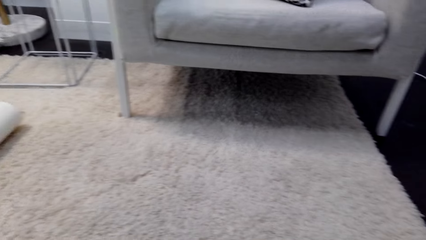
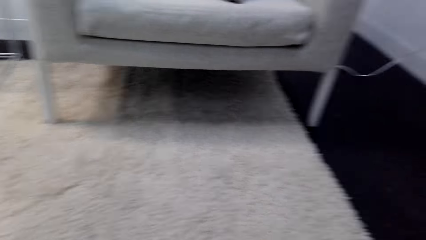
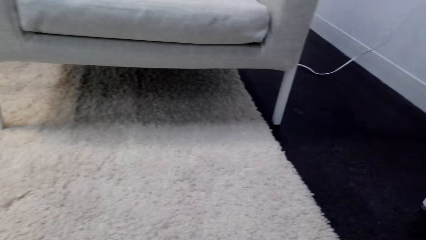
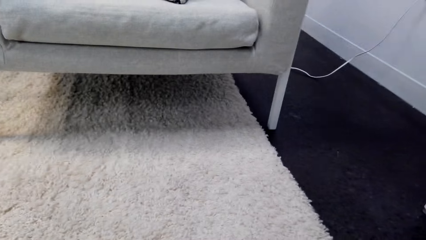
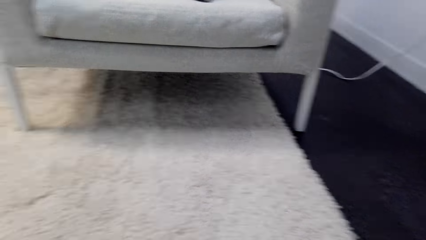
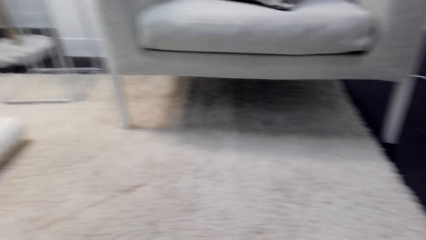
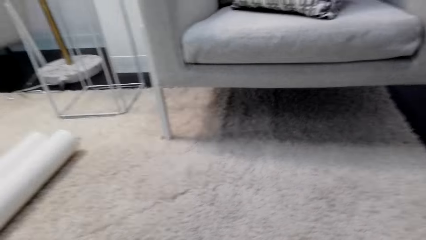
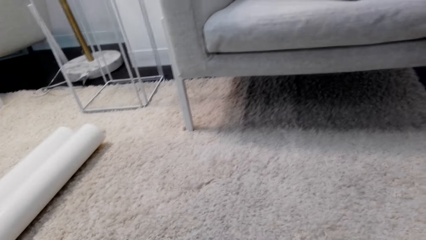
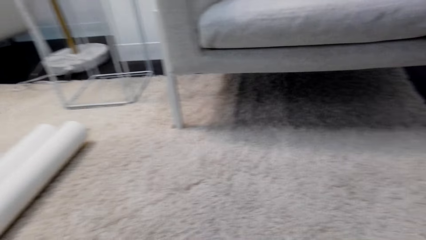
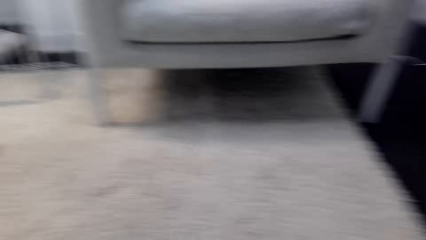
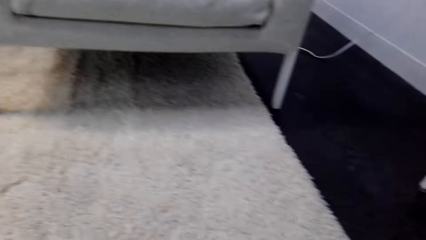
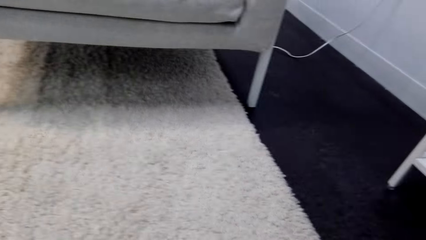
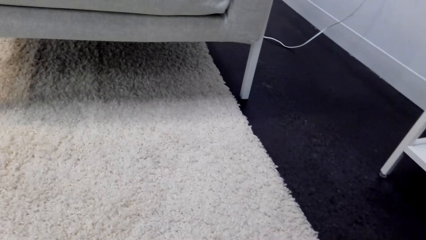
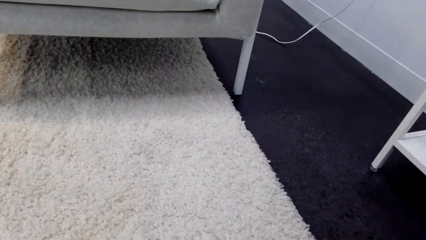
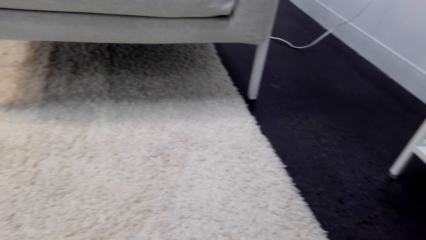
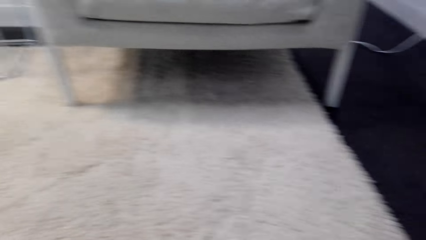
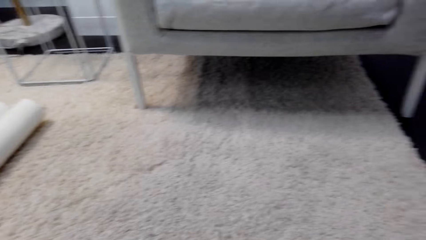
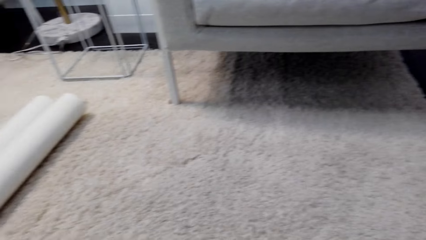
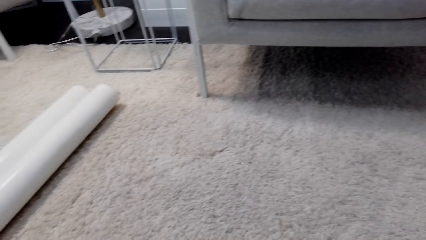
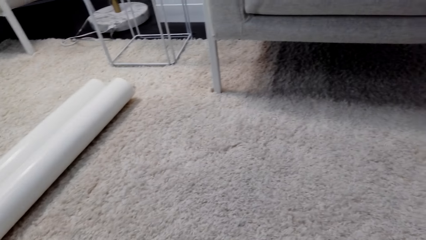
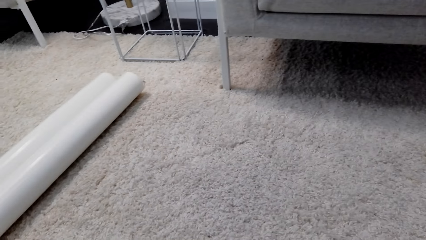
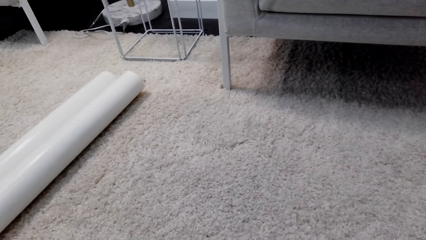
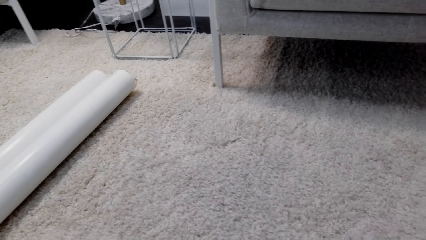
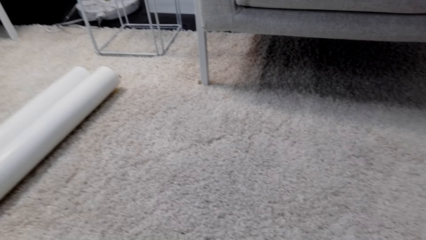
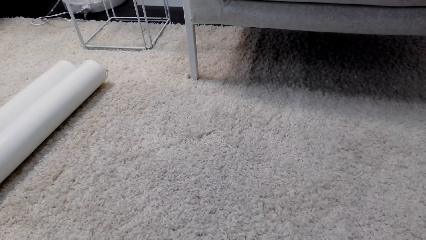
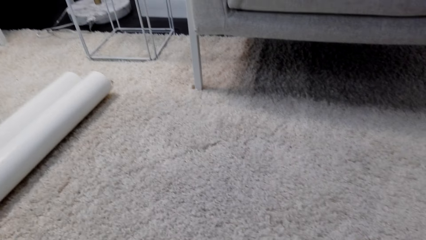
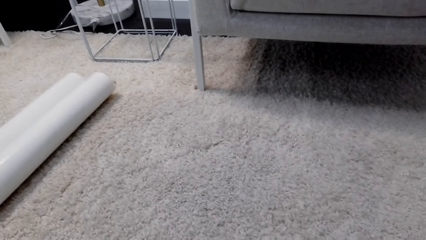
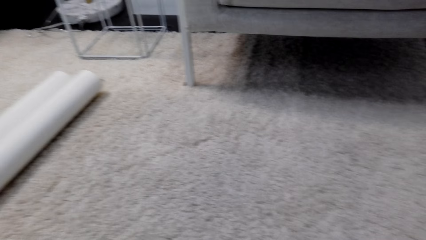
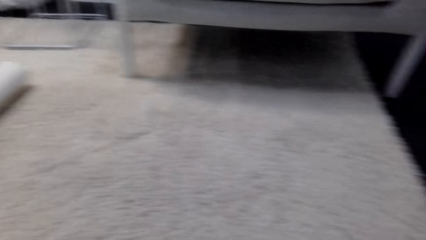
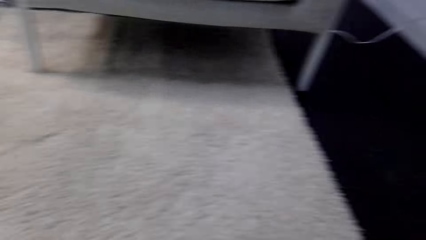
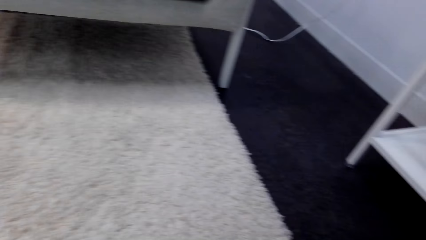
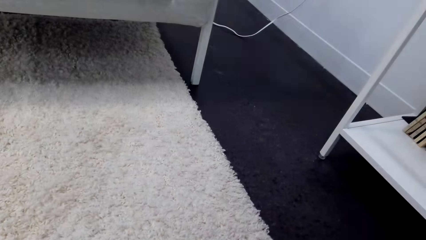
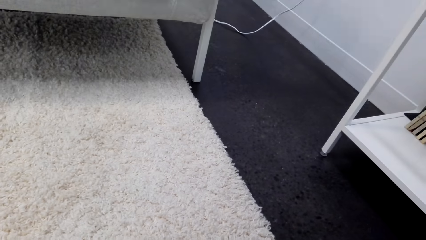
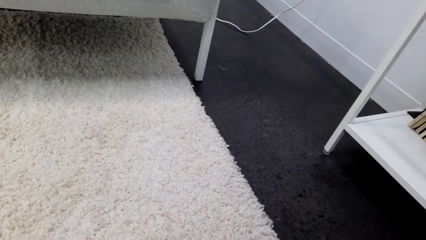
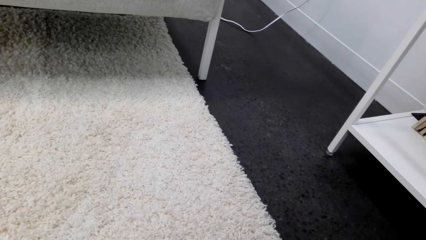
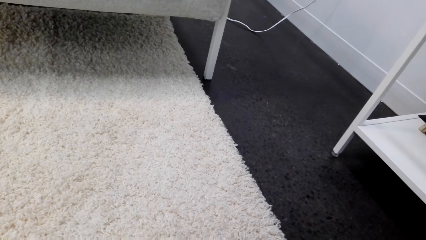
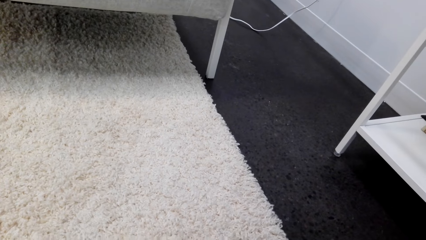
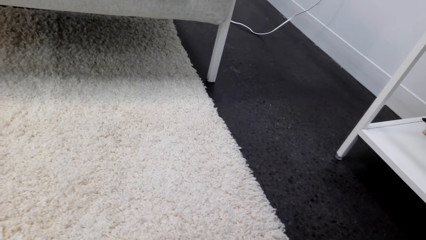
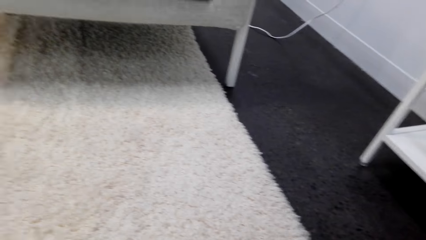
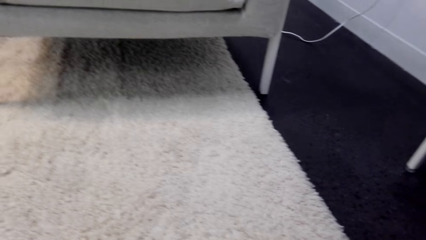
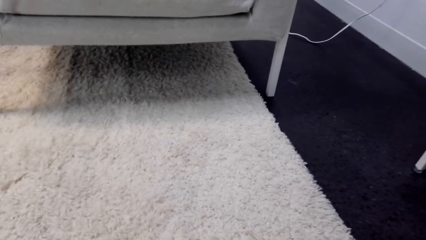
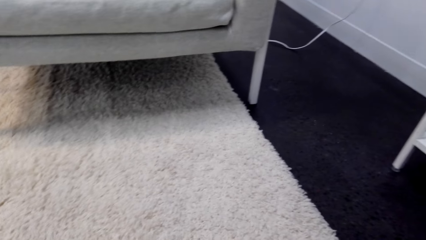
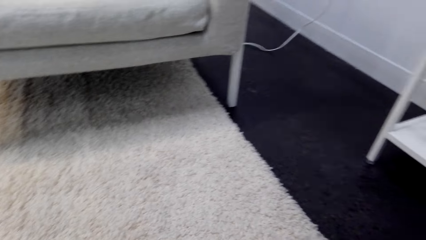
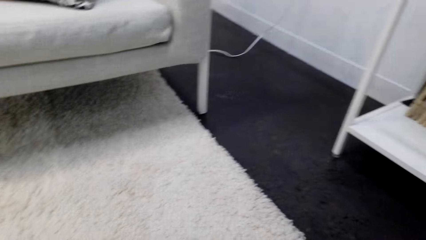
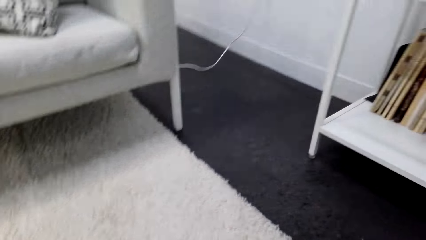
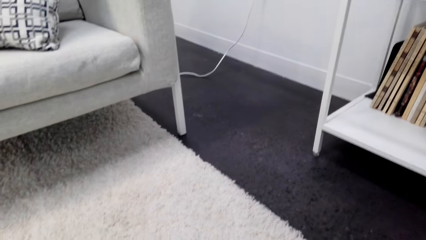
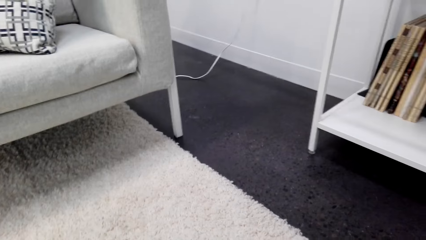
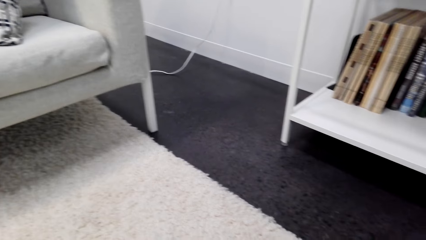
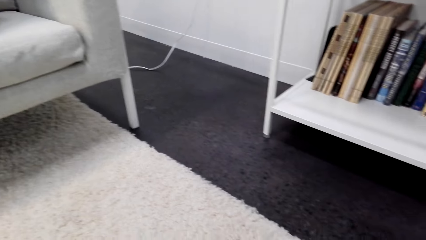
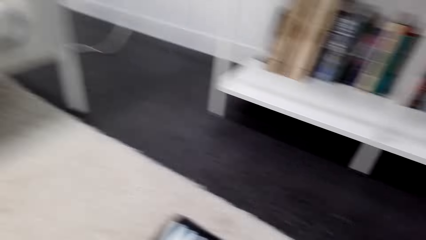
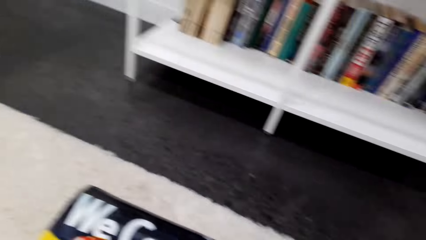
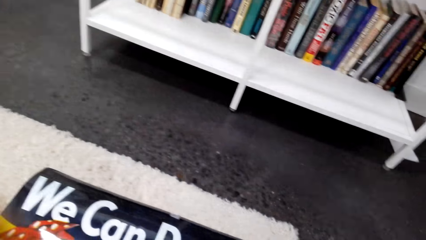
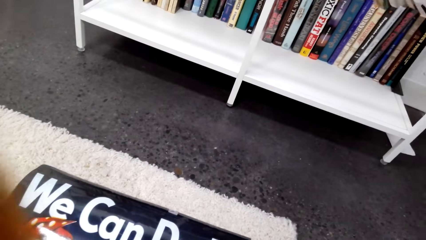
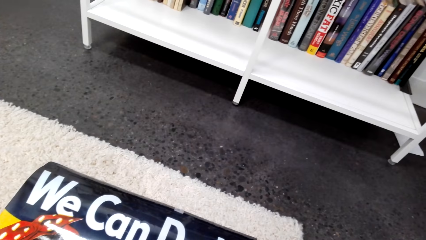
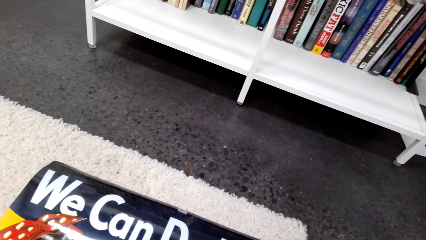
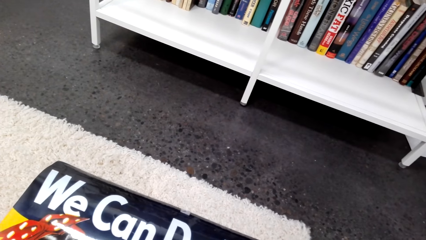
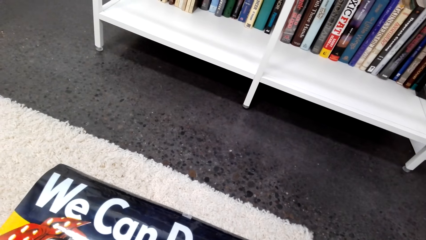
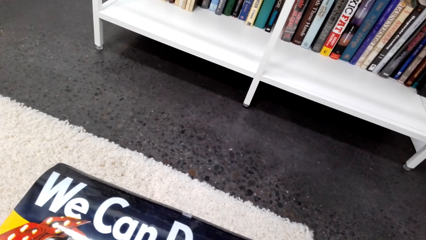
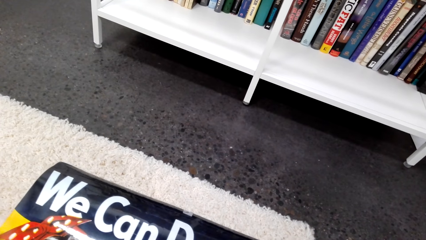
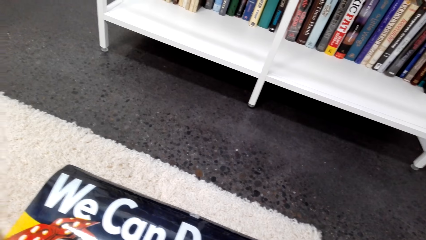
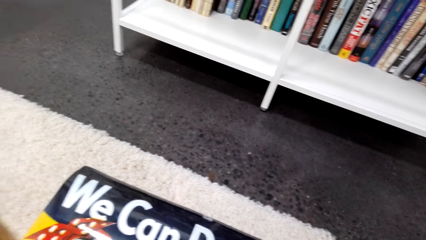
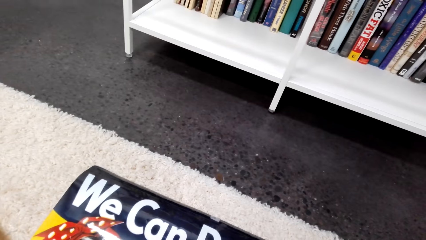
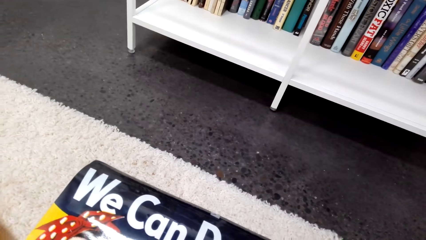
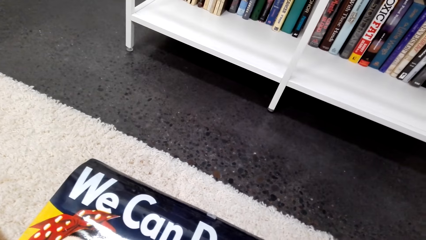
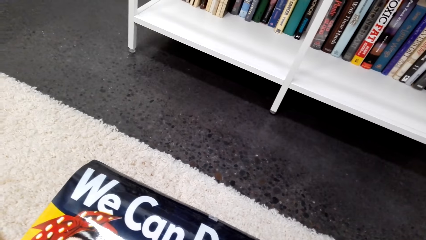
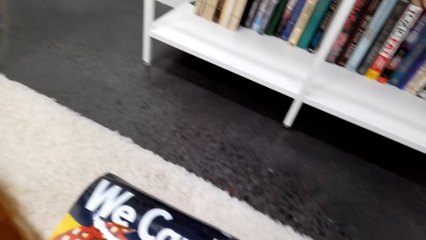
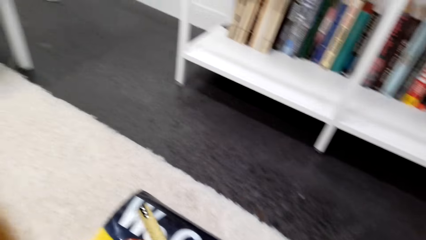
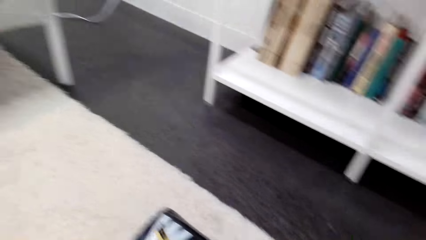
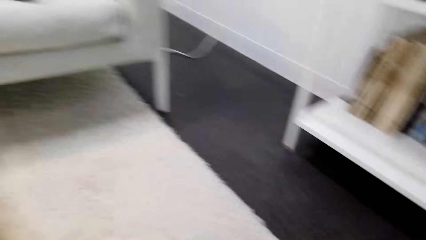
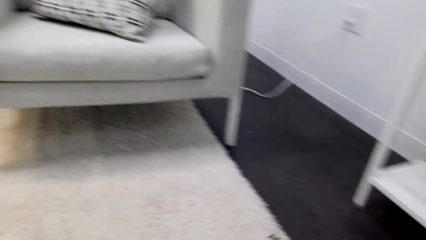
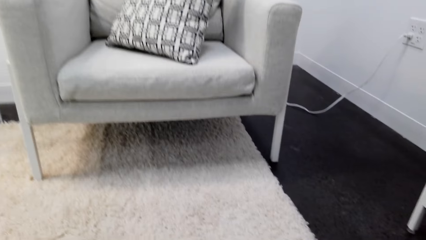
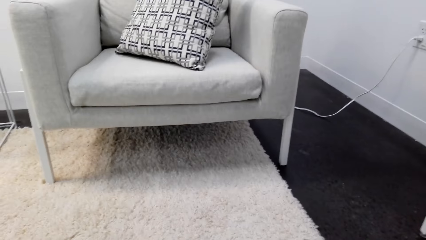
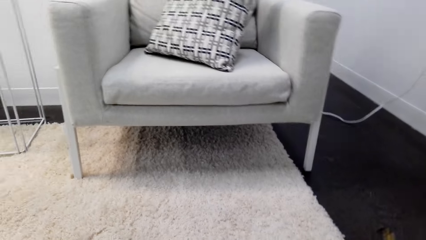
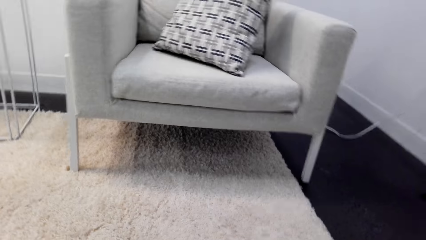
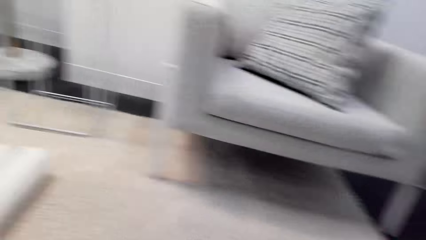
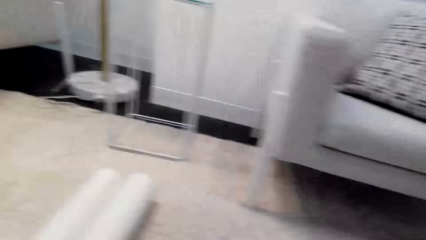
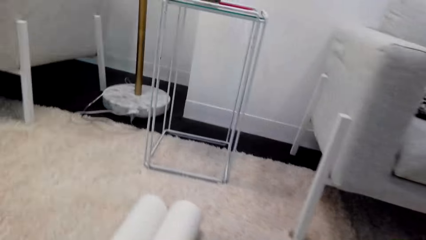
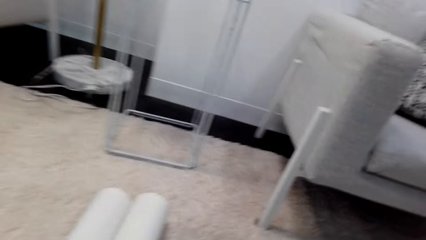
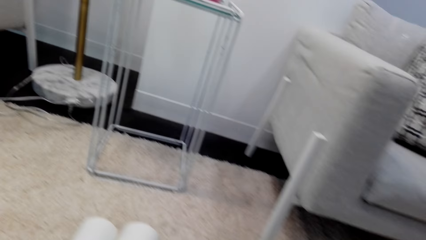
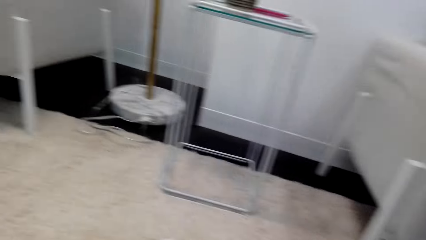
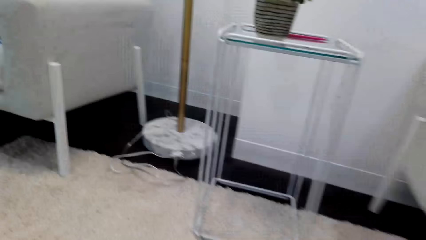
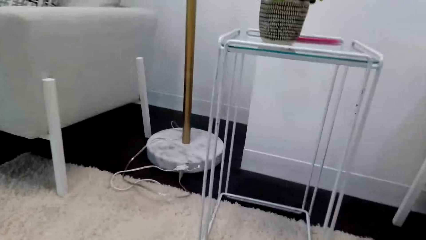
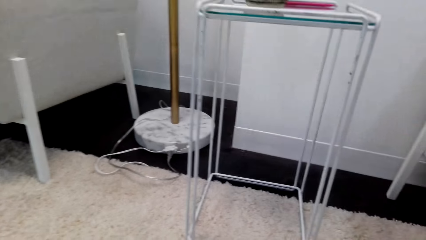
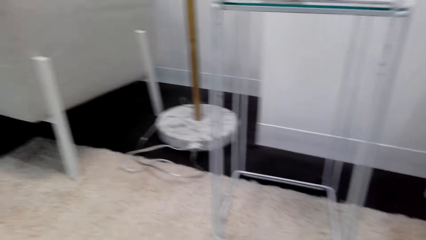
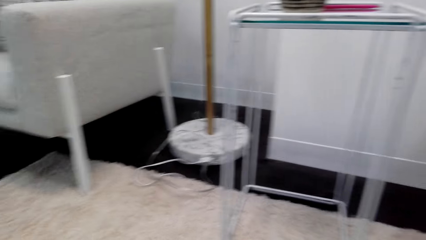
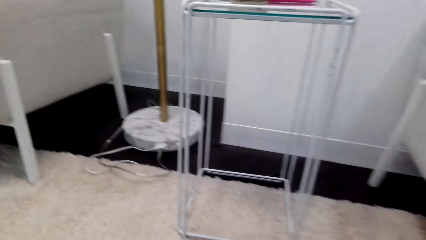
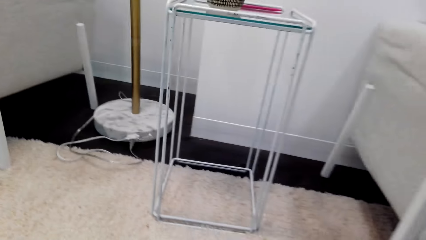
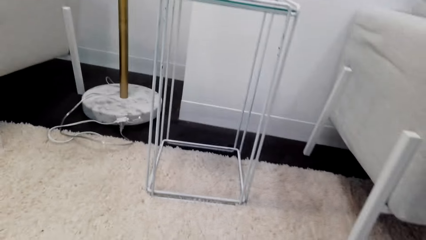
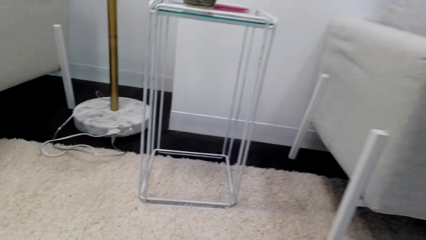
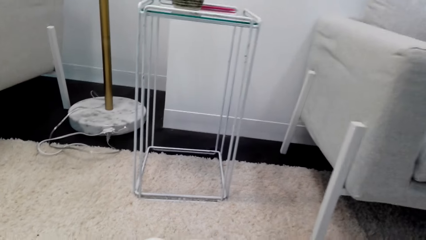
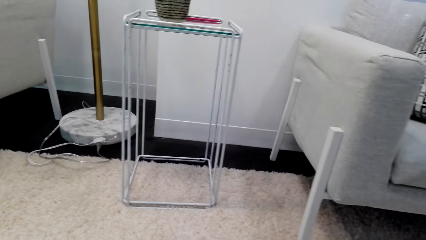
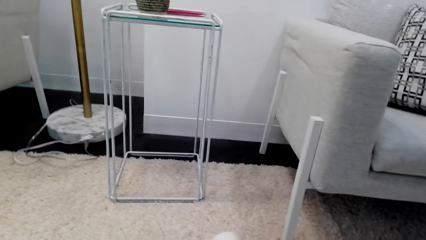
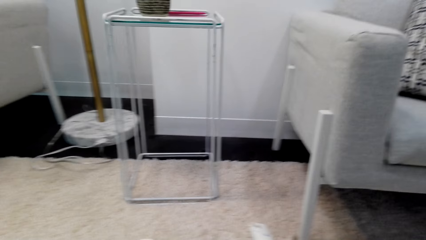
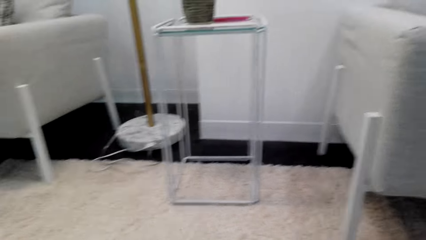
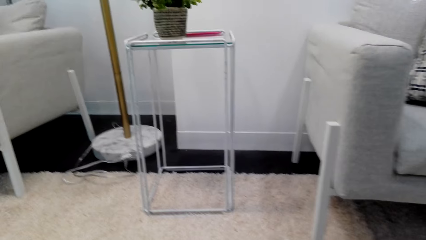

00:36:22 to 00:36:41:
The camera wearer looks around the art. They dialogue with a person. They look around the house. They dialogue with the person.
